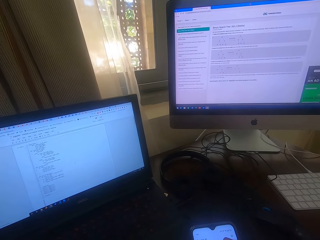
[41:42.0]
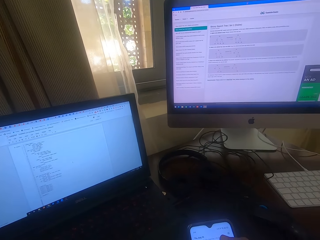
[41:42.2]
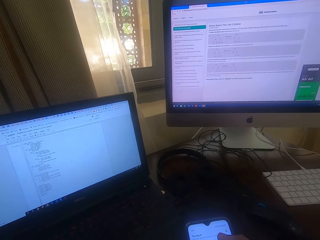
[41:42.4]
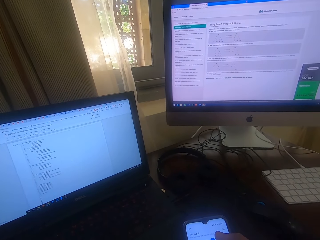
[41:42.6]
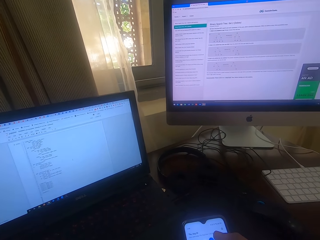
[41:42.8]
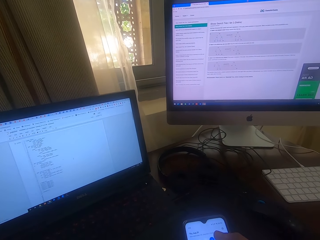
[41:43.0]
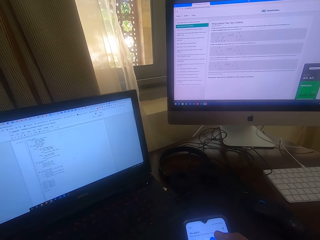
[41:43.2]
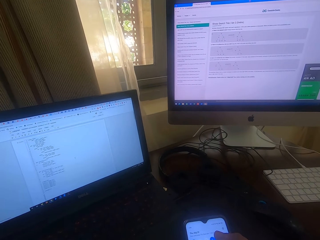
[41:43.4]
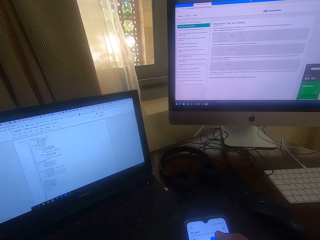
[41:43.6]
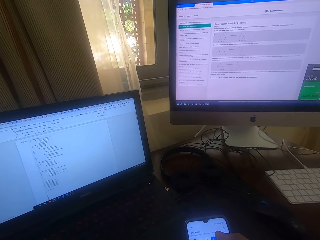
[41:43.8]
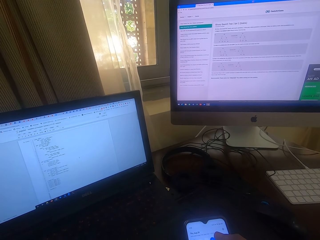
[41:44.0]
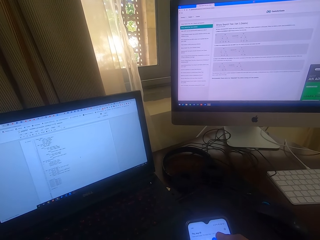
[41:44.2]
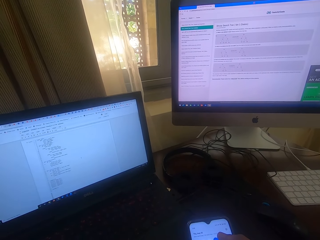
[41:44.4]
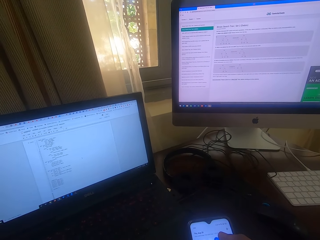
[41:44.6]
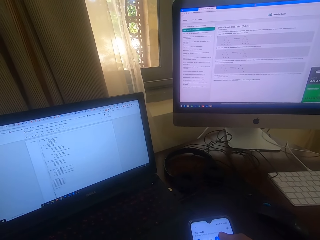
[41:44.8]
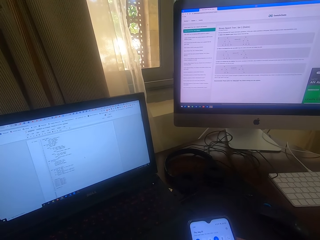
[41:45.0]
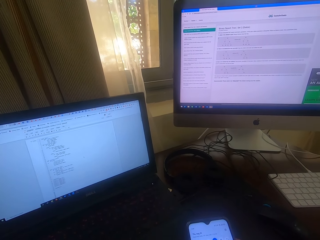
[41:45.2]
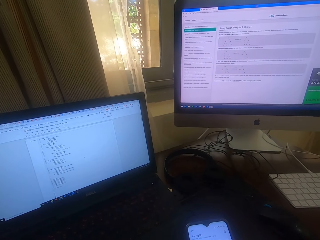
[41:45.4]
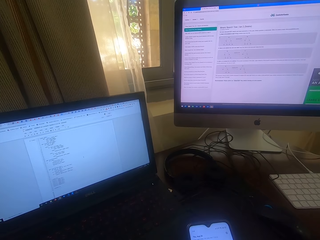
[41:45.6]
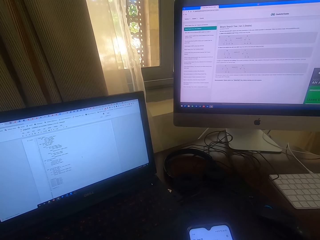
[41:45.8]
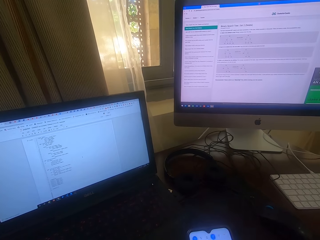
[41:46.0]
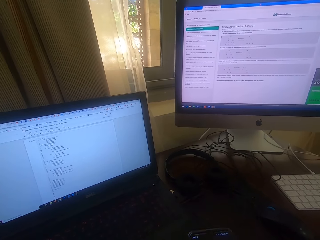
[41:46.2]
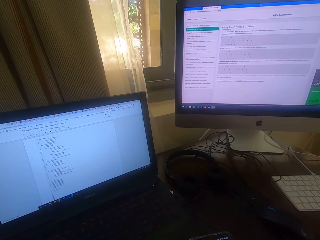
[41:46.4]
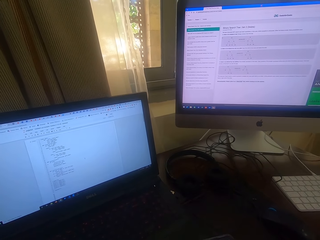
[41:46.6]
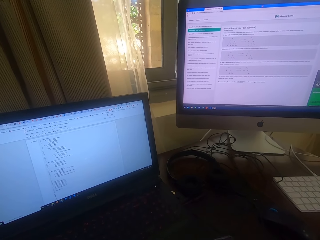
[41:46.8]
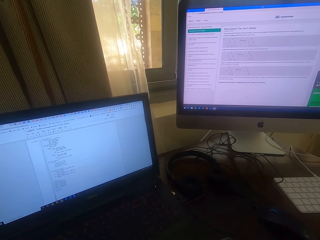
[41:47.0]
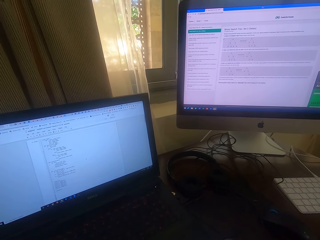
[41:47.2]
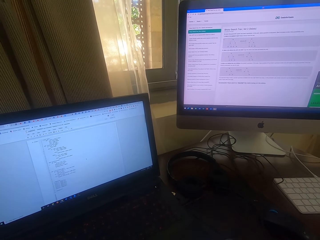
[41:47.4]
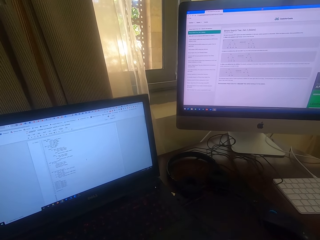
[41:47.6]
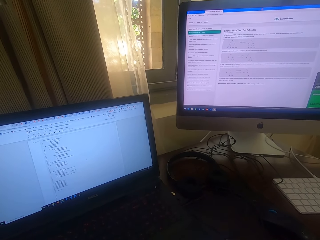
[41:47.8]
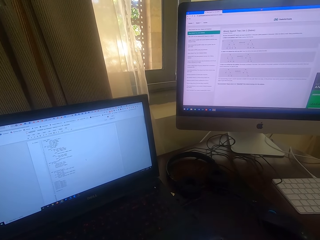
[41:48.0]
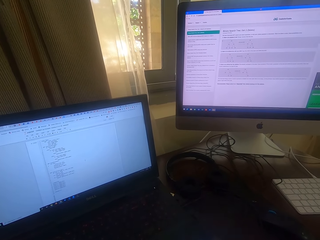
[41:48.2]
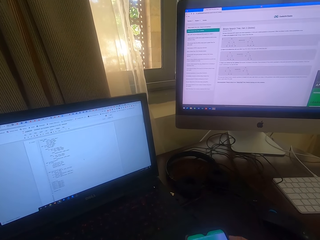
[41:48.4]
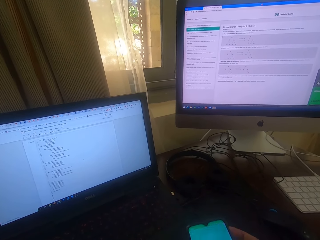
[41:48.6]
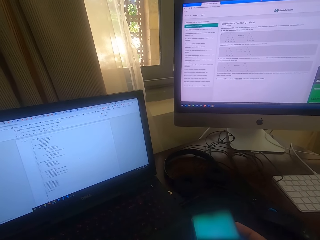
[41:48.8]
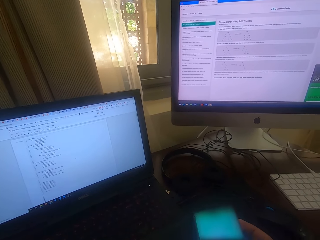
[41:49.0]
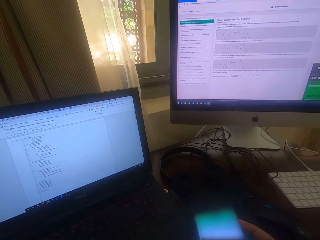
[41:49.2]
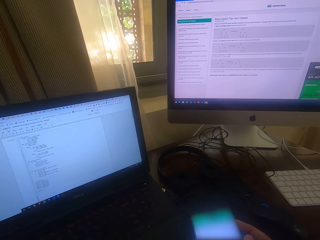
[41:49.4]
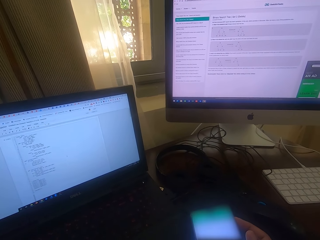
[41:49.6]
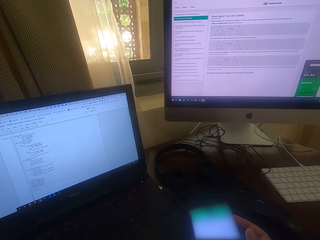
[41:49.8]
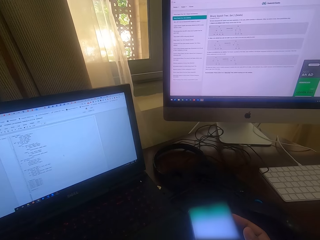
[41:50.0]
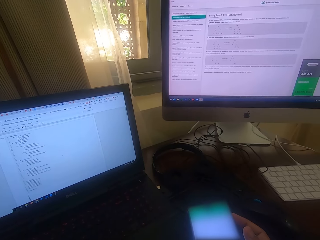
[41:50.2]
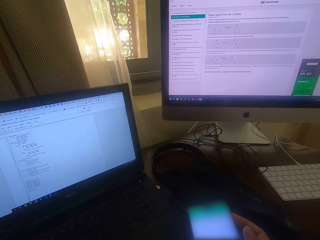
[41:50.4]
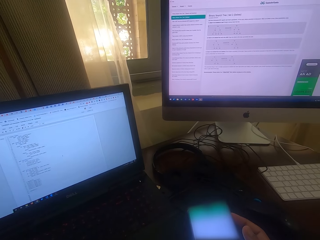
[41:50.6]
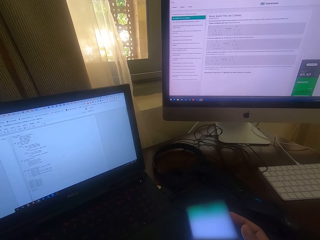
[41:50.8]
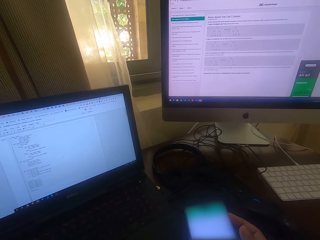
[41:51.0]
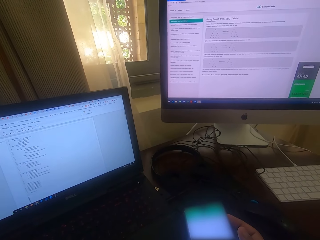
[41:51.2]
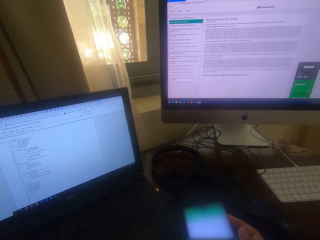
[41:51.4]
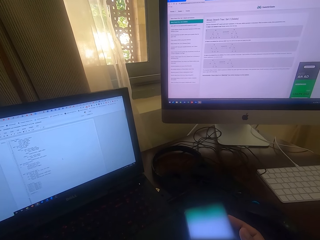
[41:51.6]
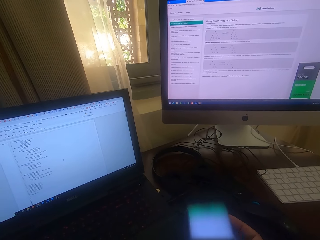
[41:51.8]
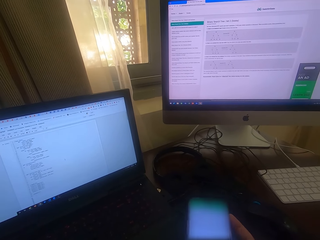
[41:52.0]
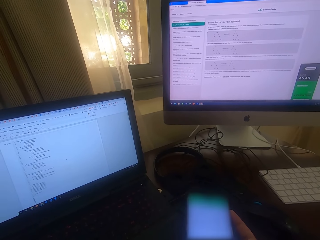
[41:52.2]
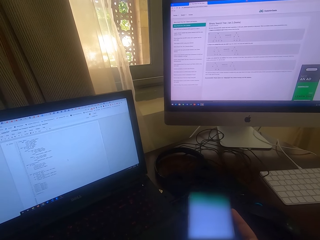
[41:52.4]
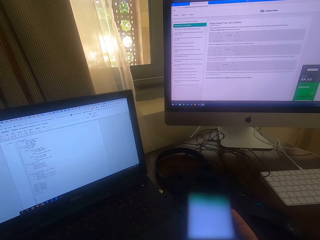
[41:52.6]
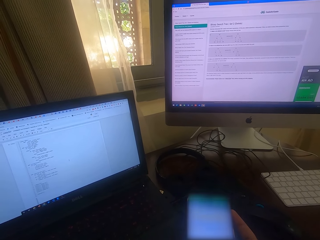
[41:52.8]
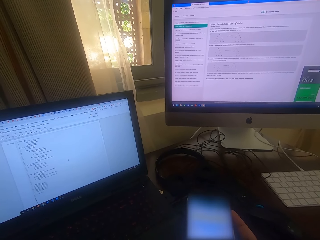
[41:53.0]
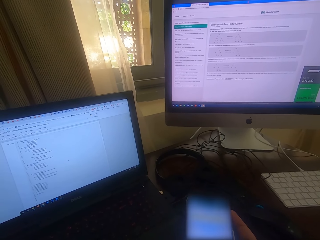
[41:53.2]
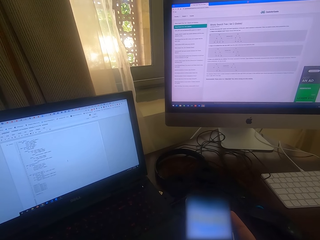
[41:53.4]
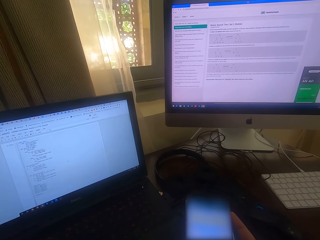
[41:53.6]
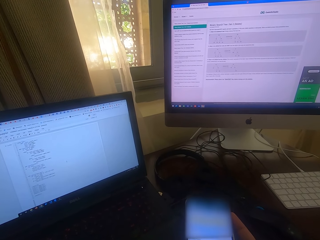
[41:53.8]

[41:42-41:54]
The camera wearer operates a phone. They look at the laptop. They operate the phone. They hold the phone in the right hand.

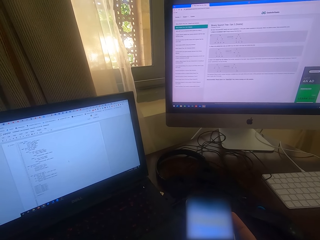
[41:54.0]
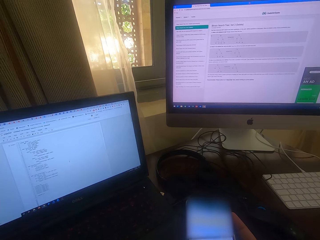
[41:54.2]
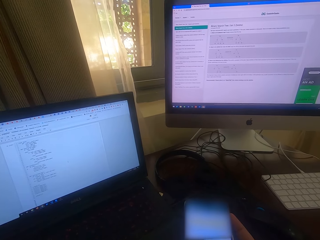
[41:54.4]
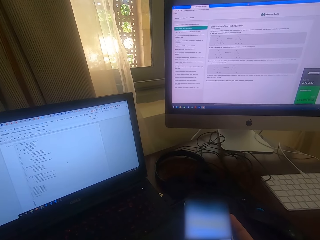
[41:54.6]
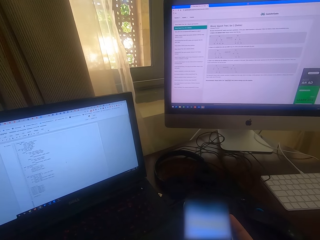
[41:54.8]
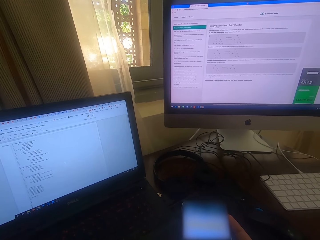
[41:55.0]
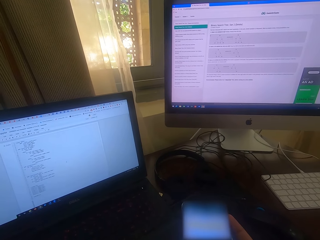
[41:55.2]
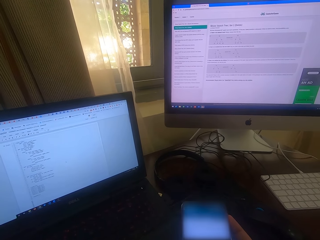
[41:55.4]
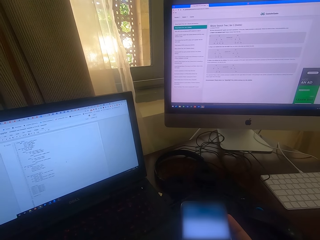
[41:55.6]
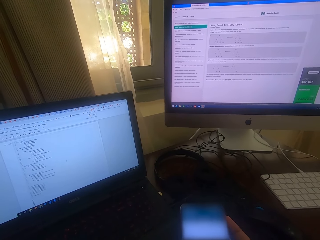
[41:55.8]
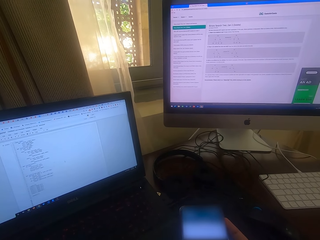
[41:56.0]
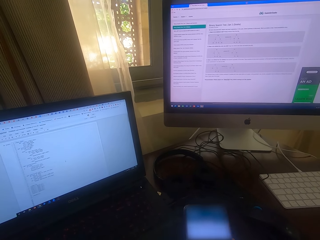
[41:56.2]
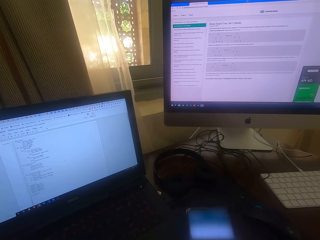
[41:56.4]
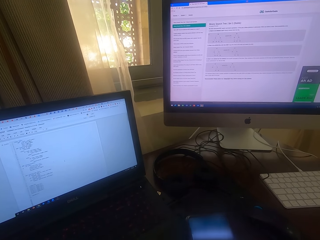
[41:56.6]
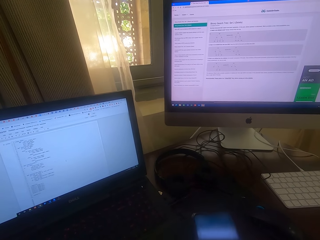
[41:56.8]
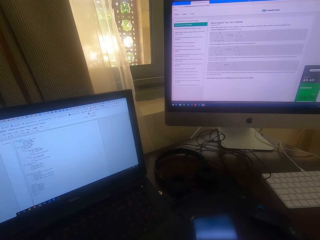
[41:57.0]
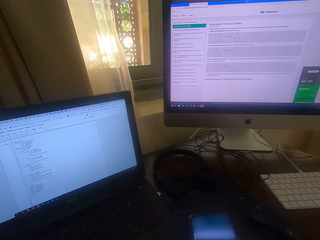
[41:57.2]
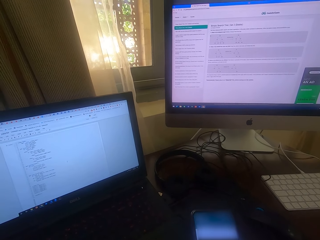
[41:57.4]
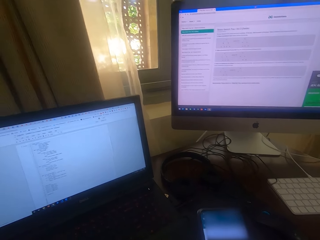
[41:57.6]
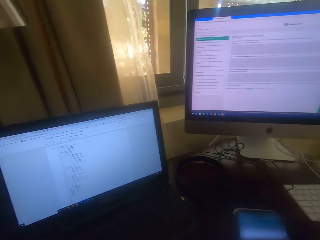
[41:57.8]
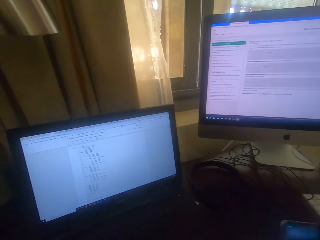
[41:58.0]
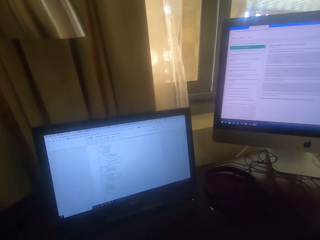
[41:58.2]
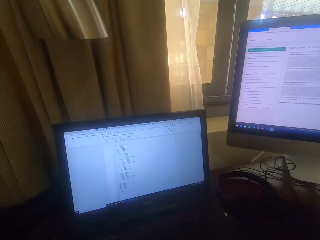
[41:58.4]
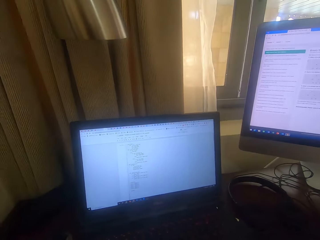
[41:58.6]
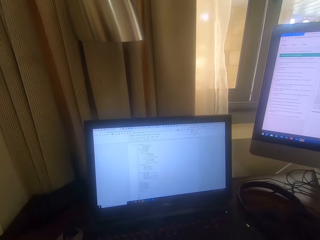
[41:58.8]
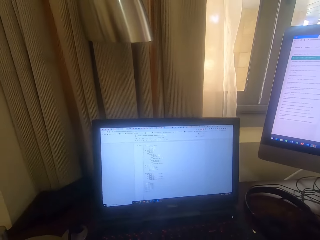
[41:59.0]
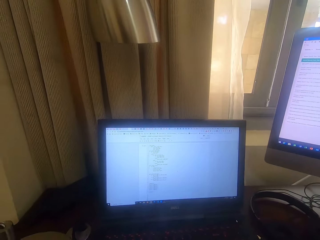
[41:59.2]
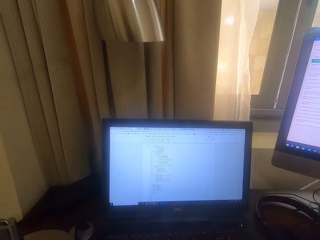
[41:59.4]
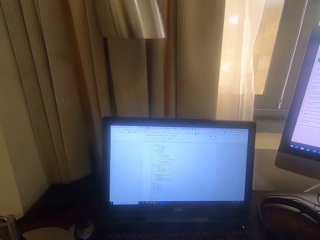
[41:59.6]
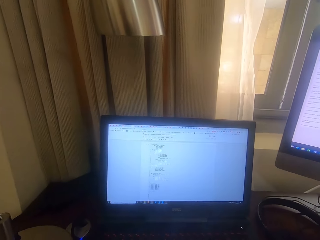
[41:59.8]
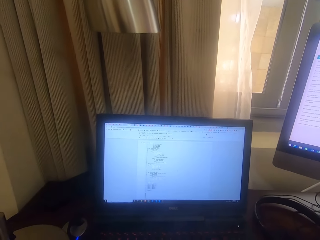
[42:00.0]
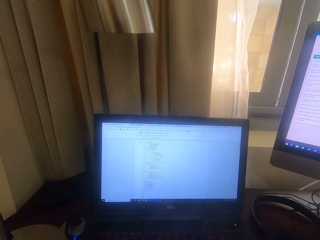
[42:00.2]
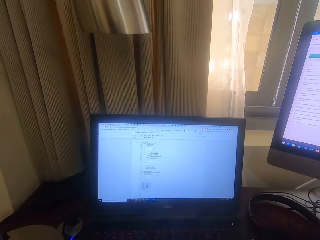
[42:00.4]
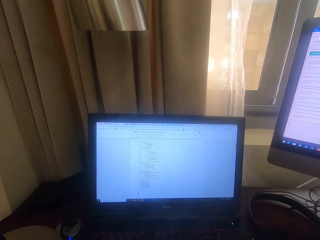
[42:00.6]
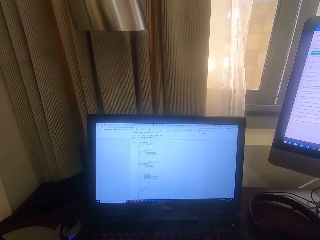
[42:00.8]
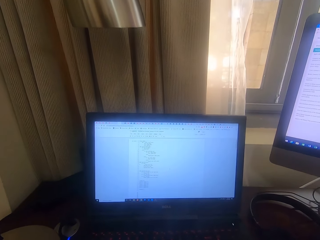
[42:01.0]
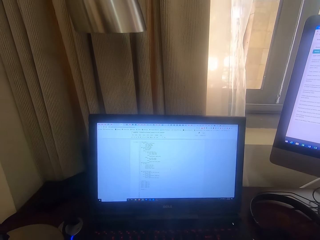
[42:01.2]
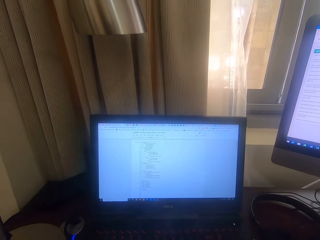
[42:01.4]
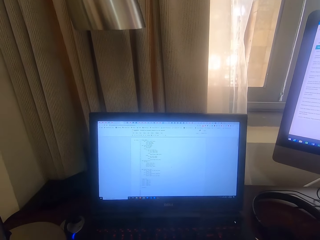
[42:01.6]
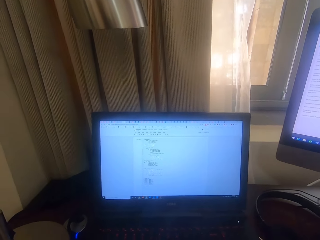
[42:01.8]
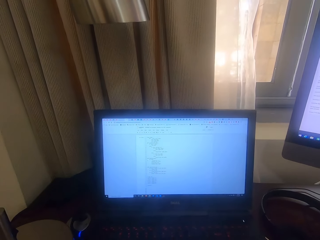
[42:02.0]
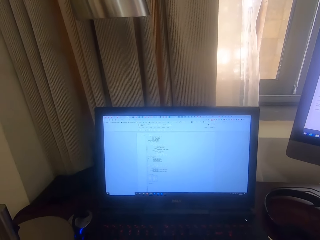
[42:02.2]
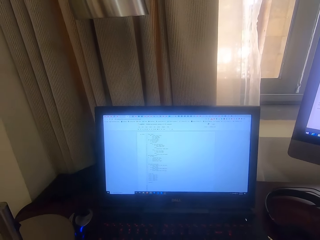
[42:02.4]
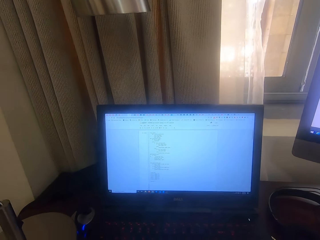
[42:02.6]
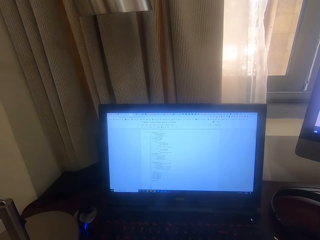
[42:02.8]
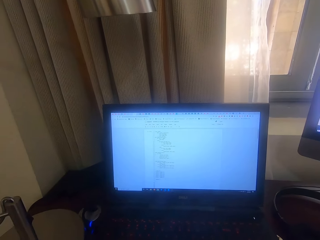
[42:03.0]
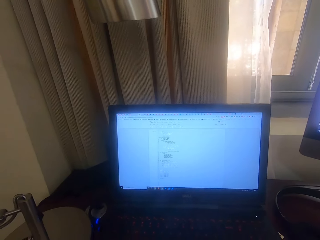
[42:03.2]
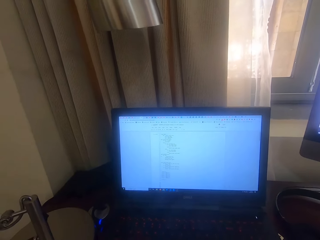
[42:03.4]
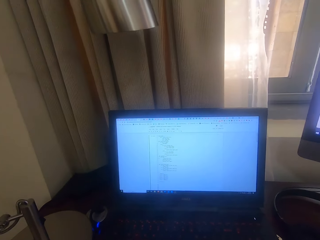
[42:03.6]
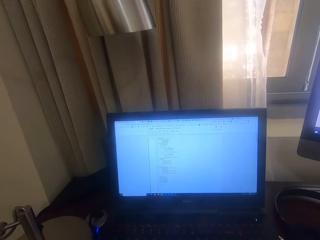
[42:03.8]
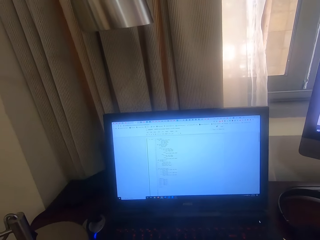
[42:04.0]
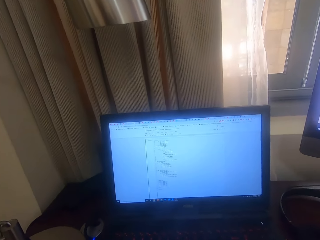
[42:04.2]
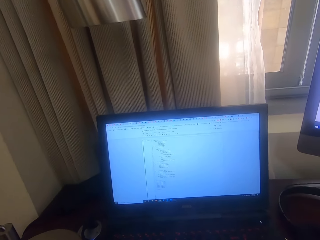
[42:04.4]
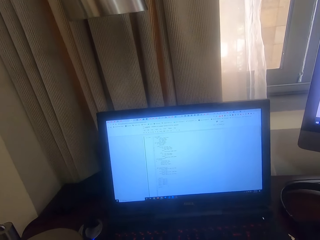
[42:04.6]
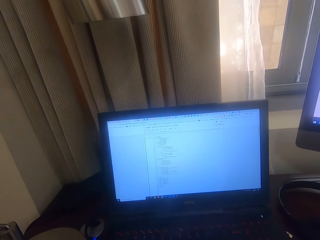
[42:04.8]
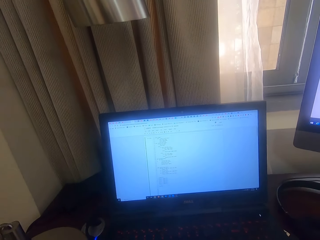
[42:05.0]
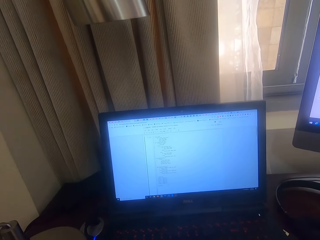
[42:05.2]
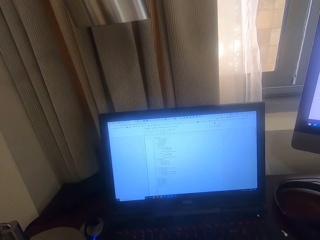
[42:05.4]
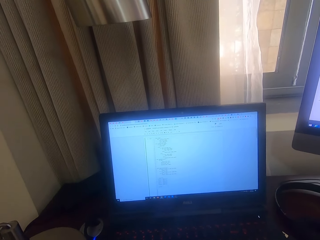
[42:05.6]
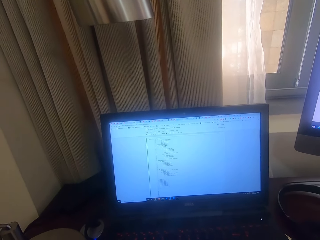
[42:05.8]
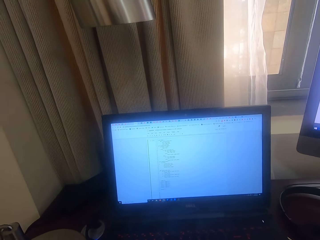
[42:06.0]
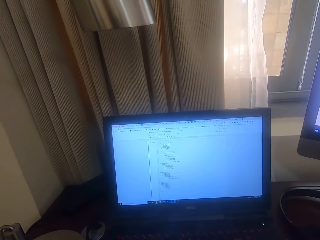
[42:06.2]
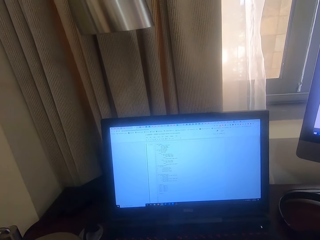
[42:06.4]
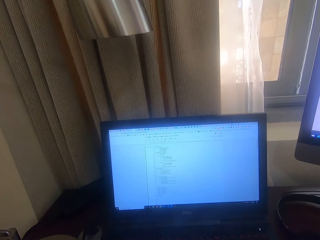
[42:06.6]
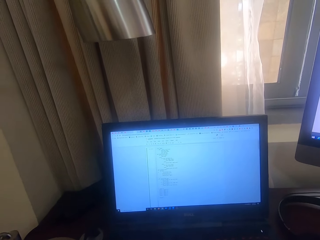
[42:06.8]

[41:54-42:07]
The camera wearer looks at the laptop. They look around. They look at the computer.
